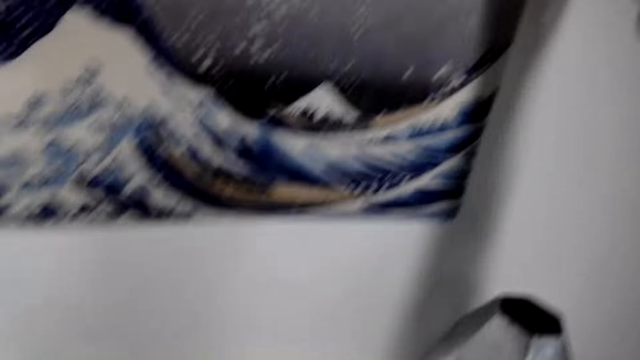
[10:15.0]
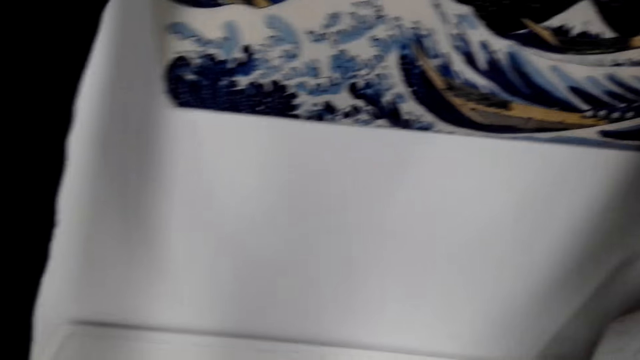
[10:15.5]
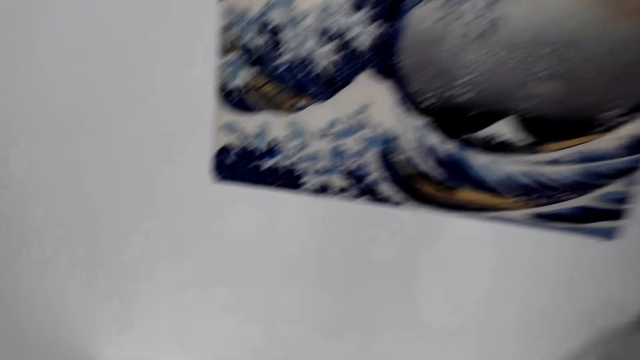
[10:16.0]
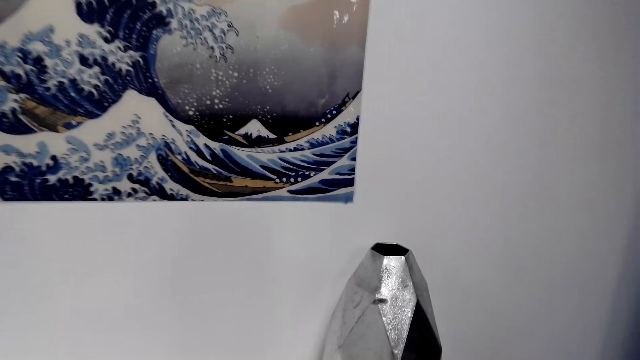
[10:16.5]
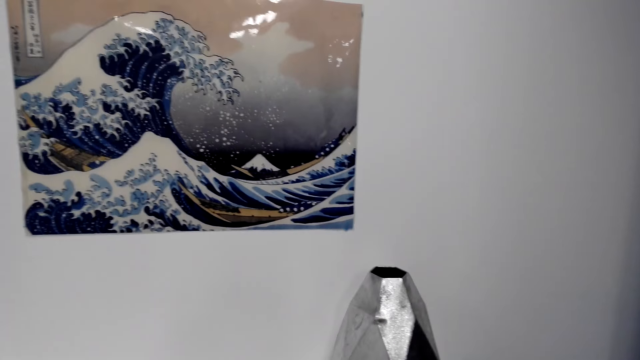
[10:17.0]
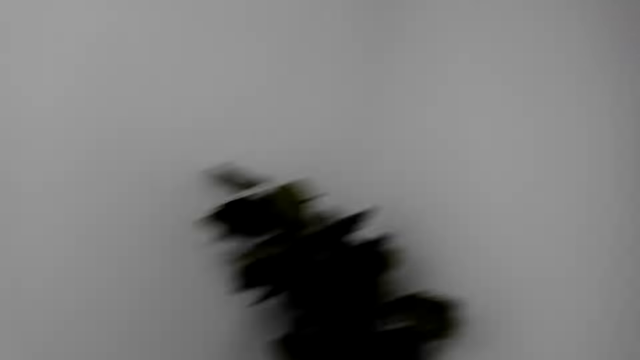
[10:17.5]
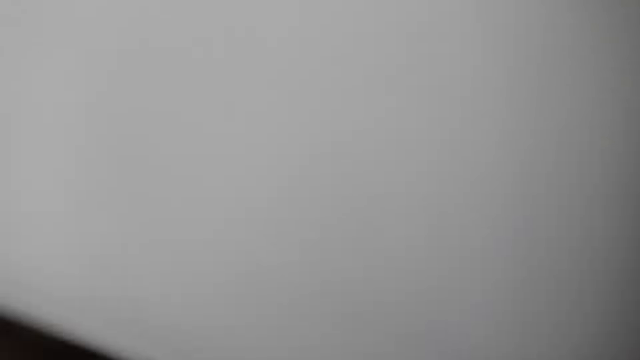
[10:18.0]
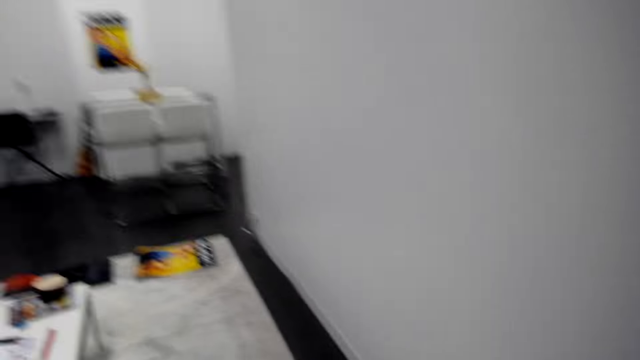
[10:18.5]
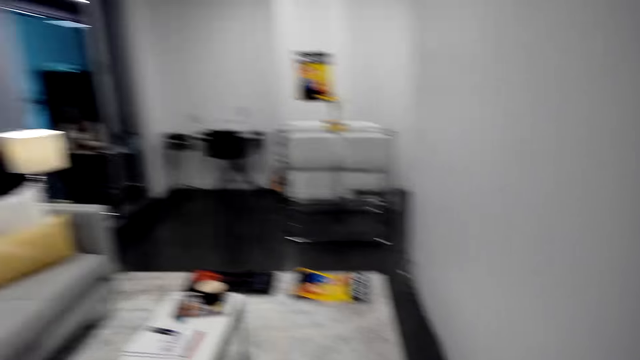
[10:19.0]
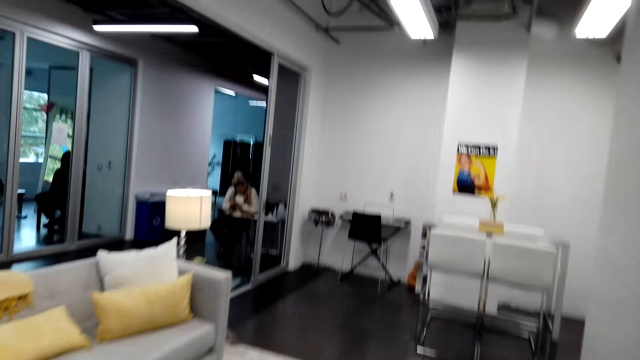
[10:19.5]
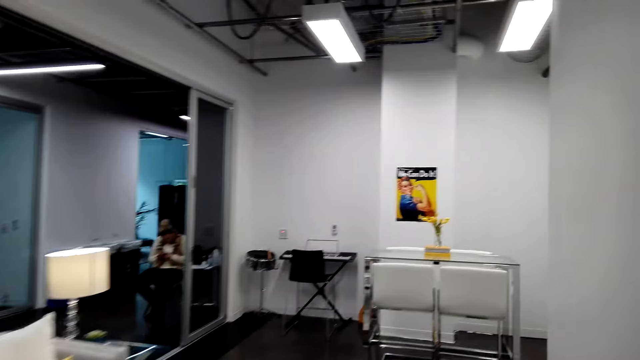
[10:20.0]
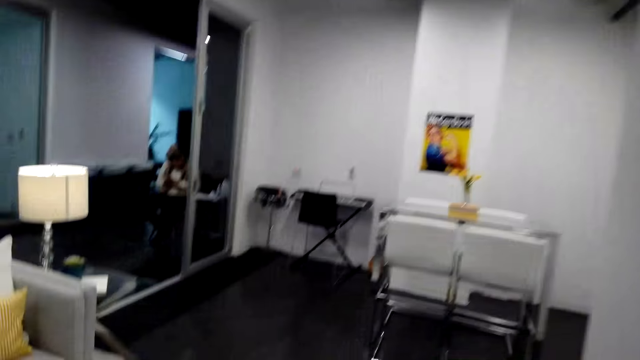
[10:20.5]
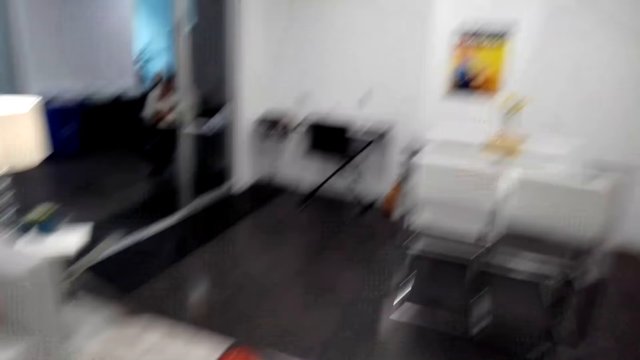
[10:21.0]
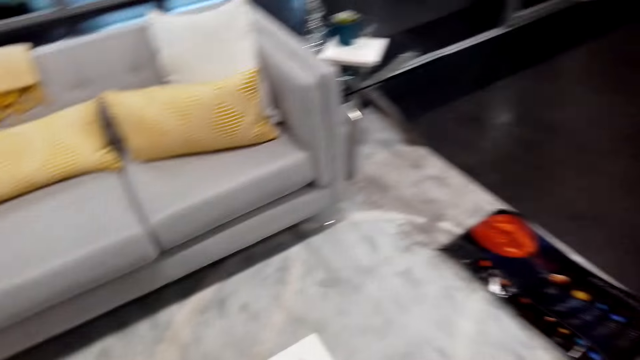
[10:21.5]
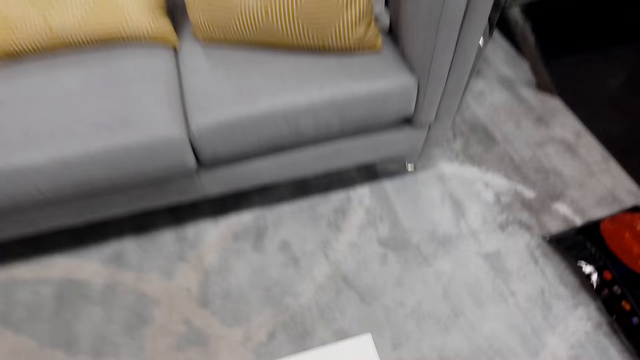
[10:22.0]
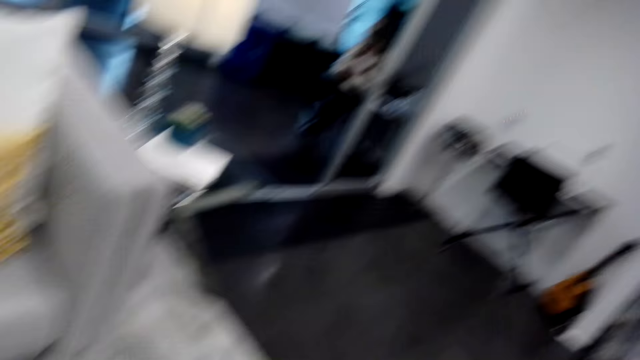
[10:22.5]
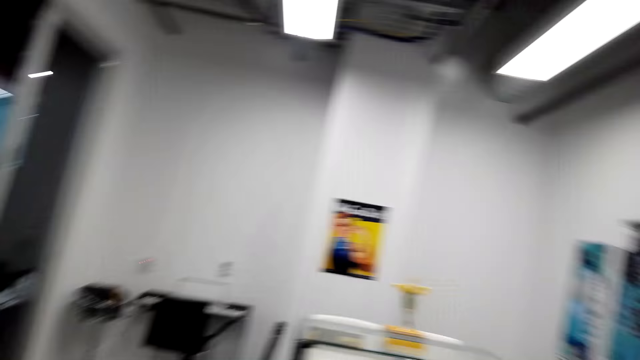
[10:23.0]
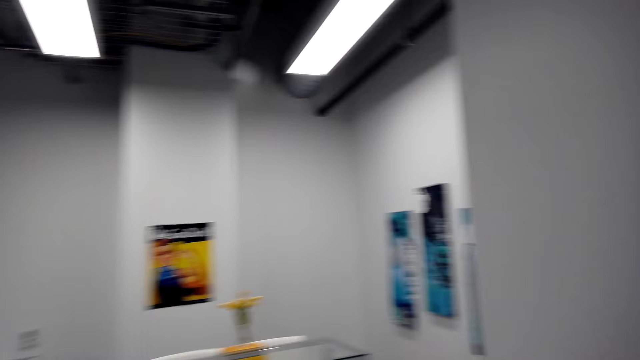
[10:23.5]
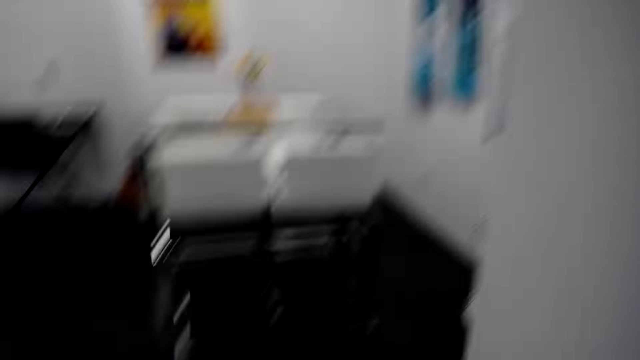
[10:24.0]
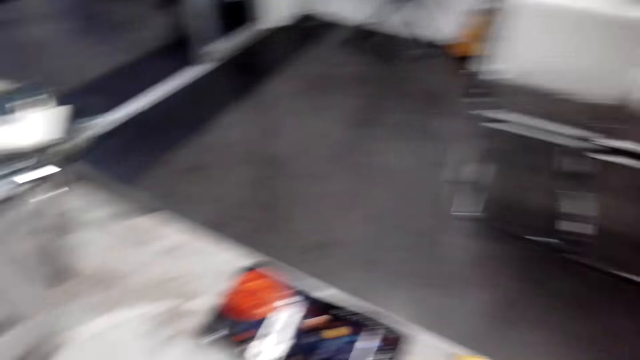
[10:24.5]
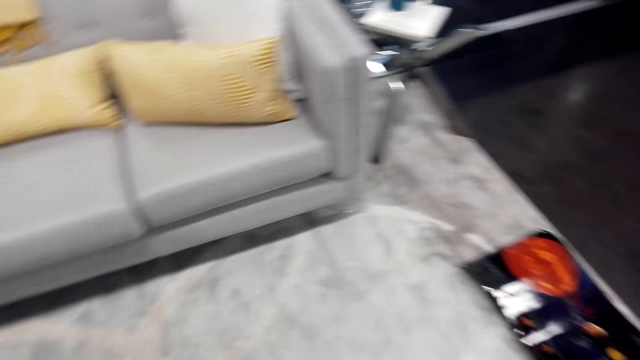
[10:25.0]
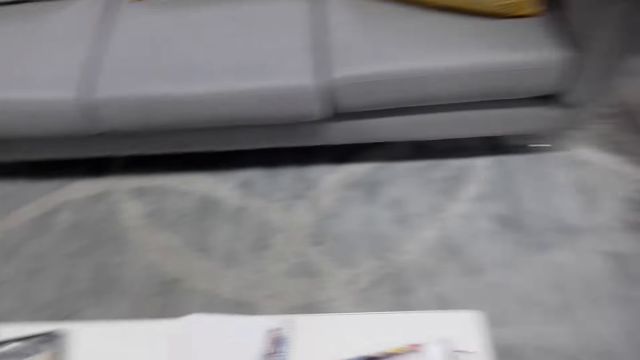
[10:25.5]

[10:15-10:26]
The camera wearer walks around the house. They move the picture on the floor.

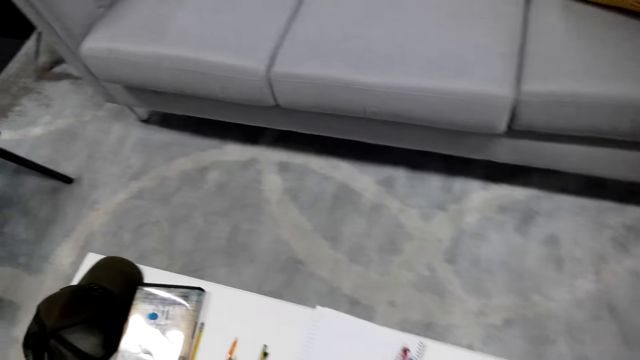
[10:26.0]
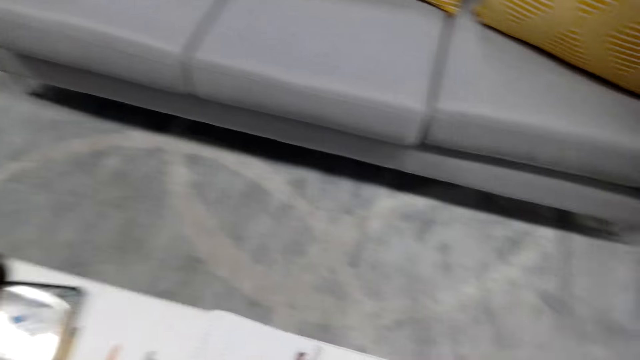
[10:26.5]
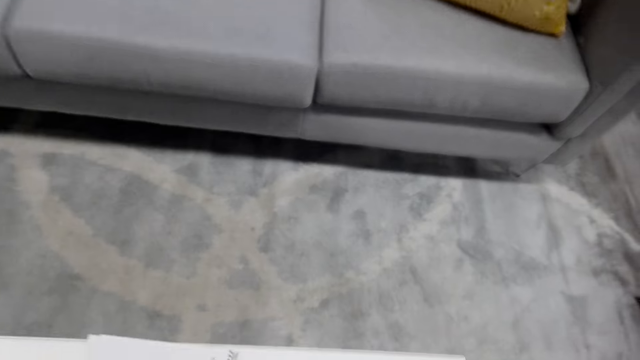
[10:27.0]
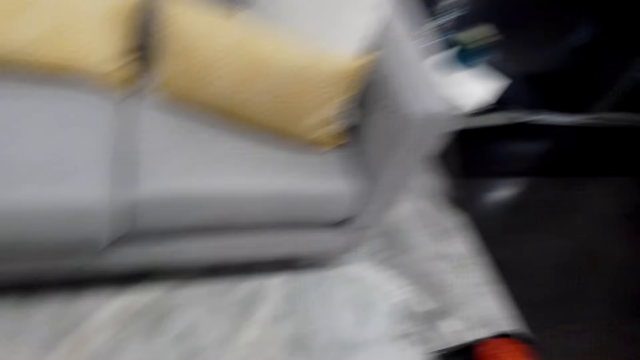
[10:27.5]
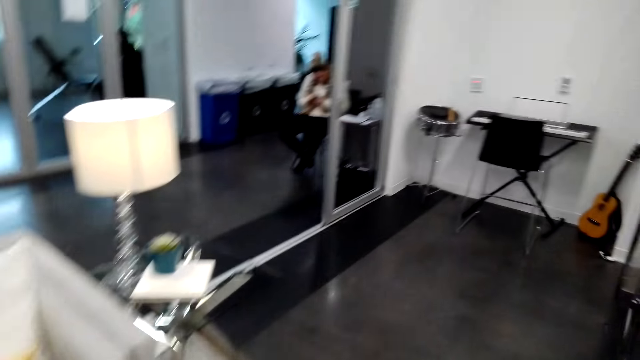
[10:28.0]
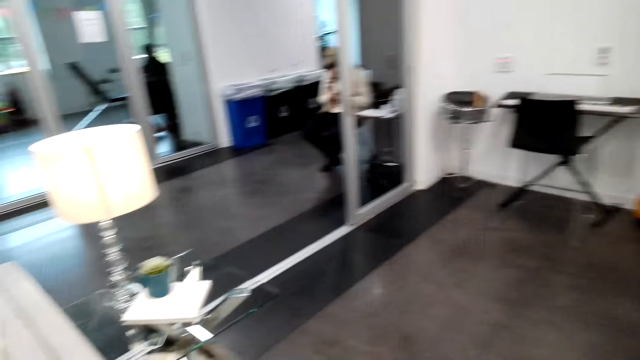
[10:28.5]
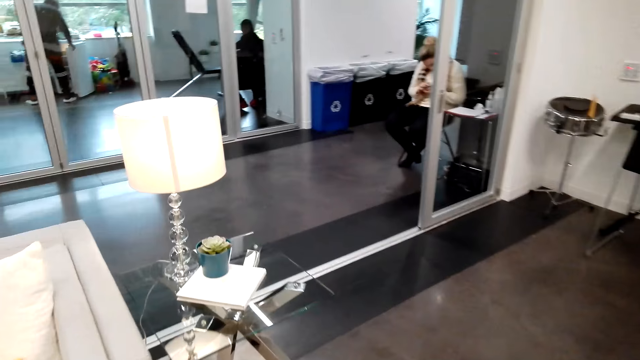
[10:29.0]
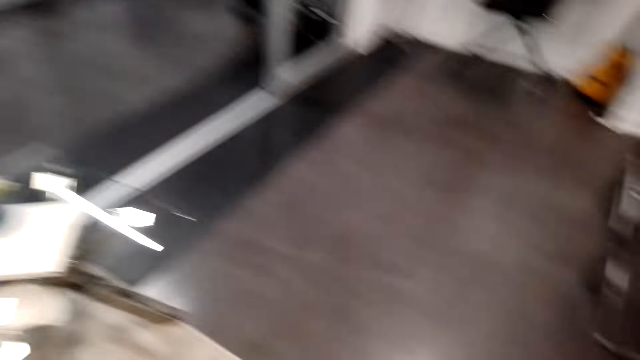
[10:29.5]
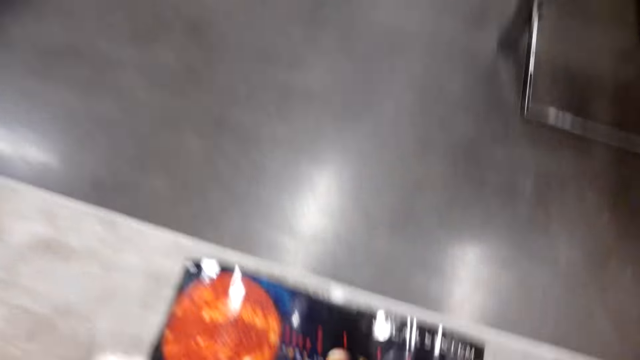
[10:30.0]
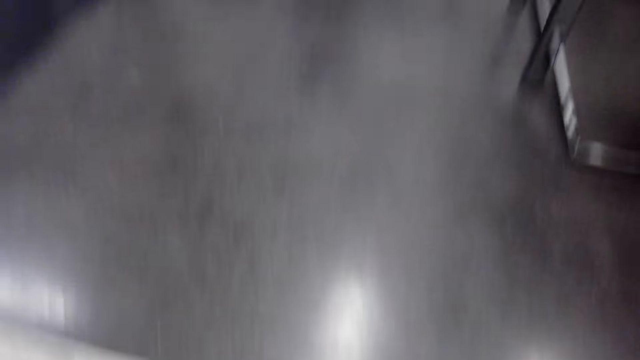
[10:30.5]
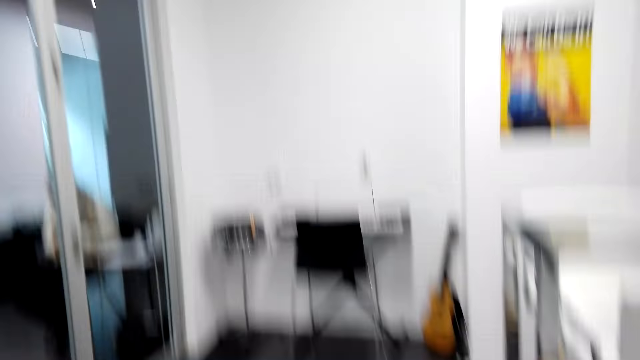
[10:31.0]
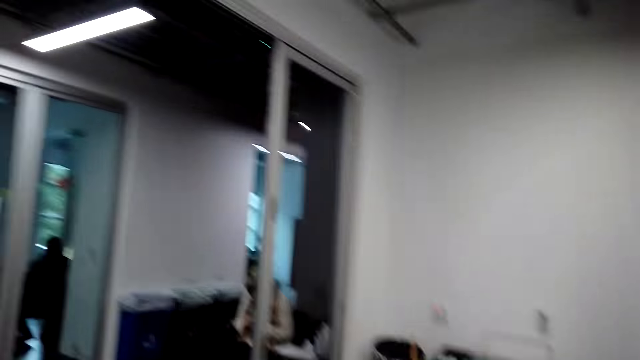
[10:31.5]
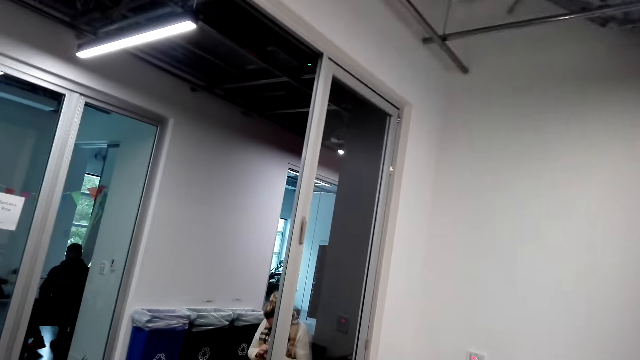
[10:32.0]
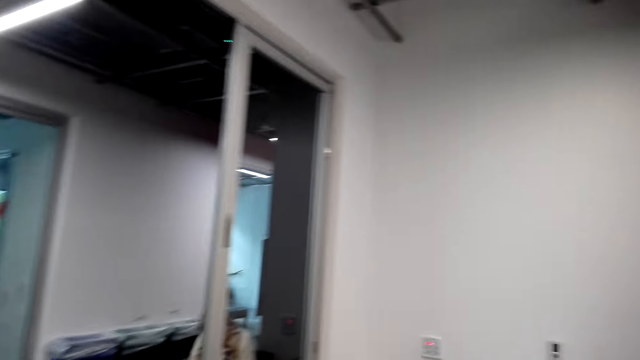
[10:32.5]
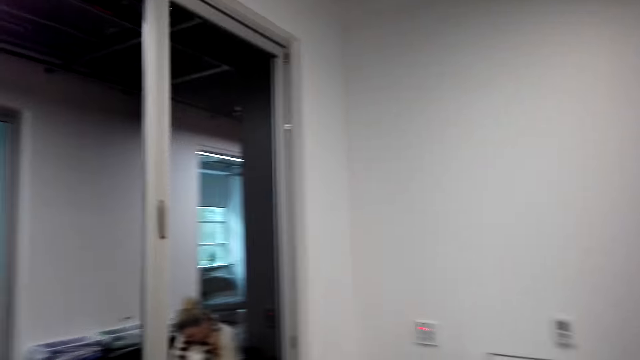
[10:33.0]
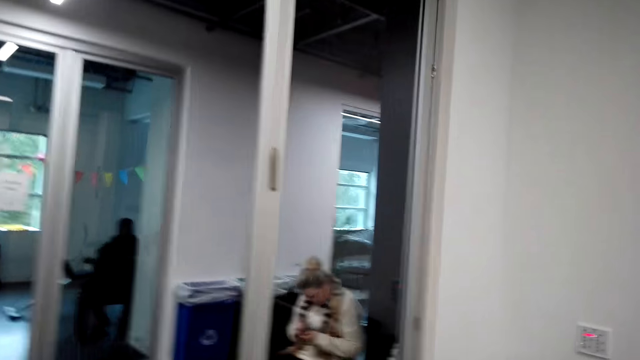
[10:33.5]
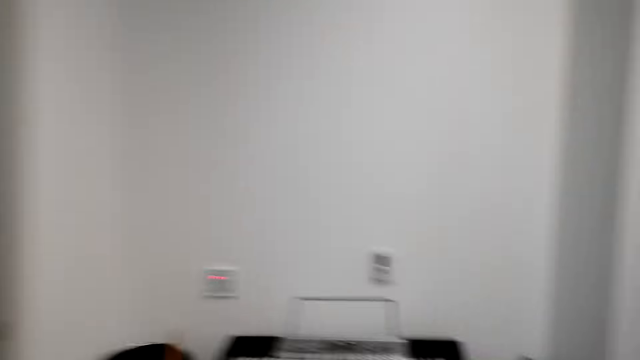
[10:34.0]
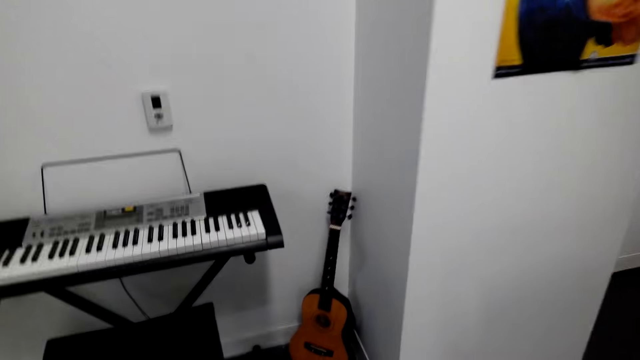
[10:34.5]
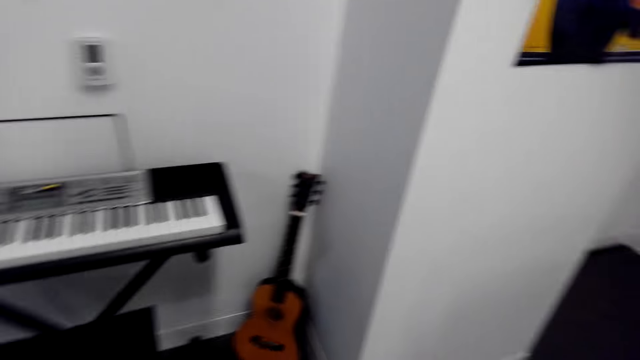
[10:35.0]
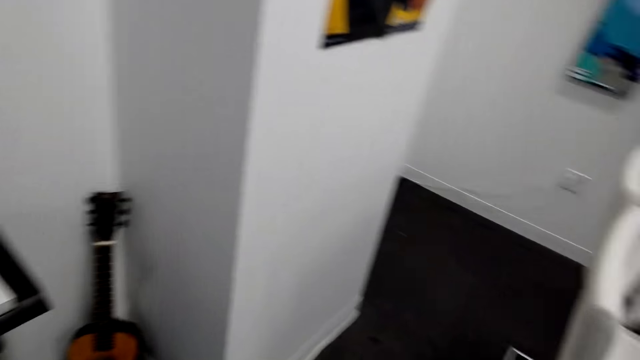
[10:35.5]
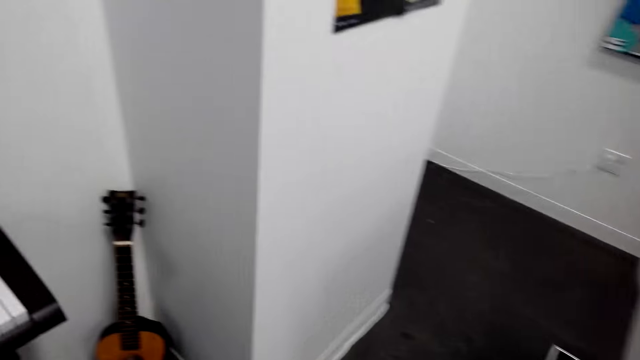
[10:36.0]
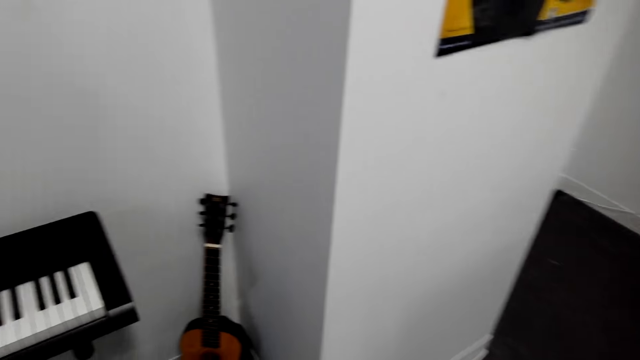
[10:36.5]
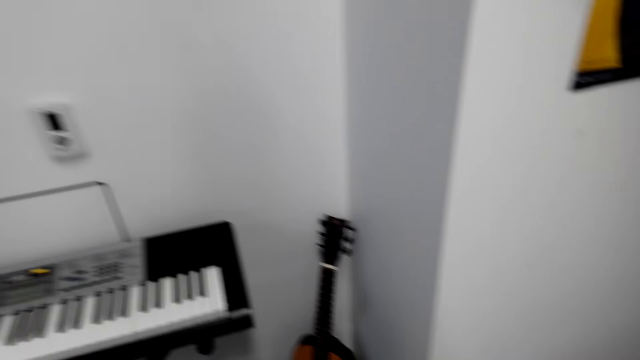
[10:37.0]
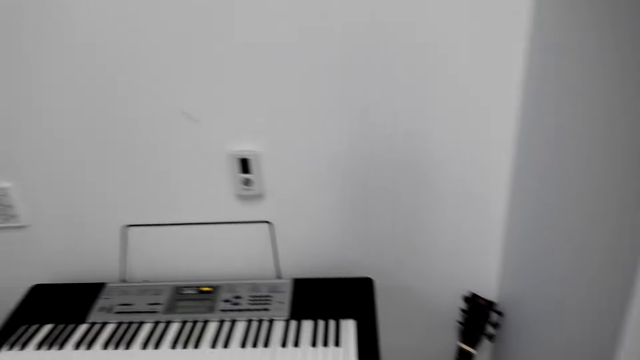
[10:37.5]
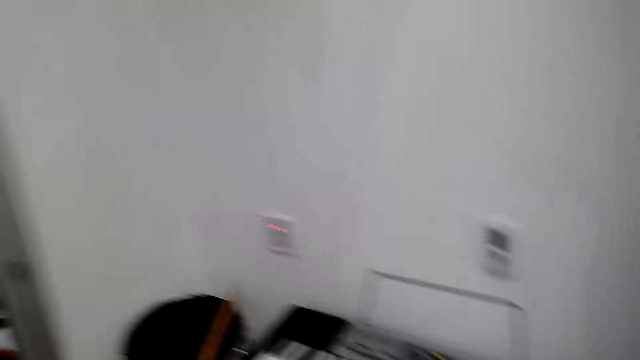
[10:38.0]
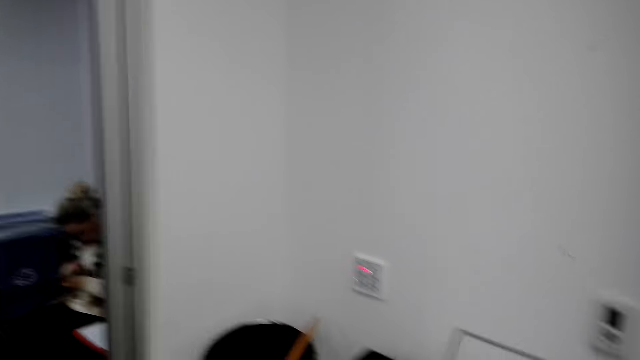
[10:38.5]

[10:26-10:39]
A woman uses a phone. The woman sits on a chair. The camera wearer looks around the music instruments area. They move around the house.
